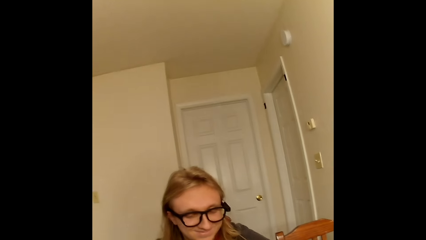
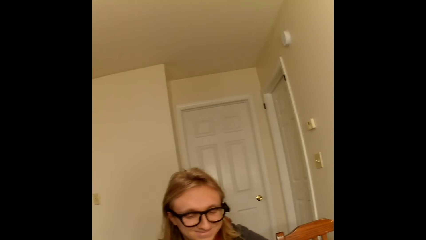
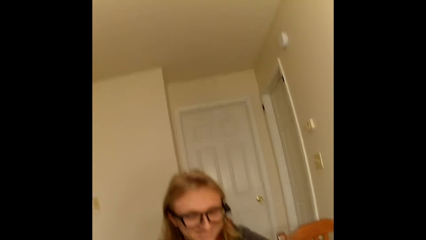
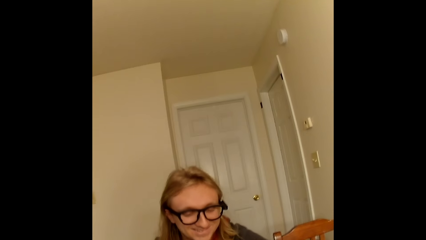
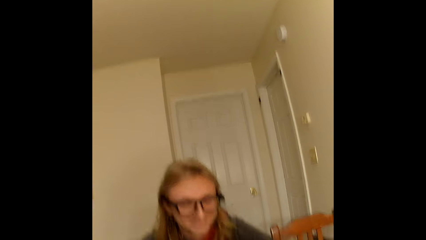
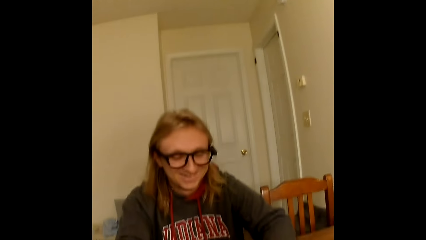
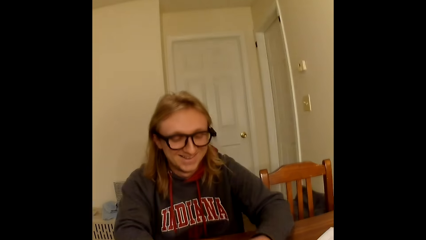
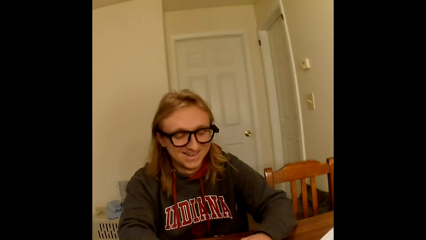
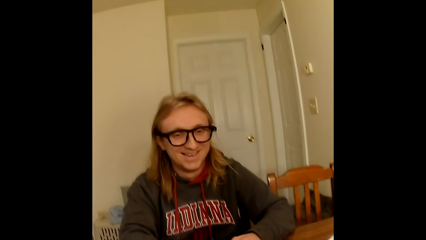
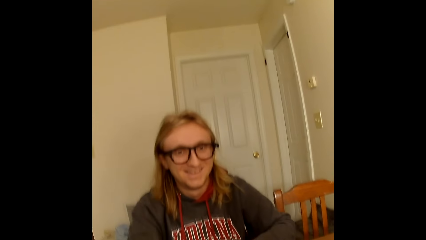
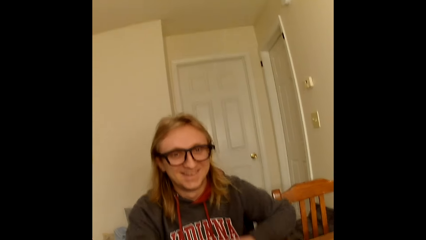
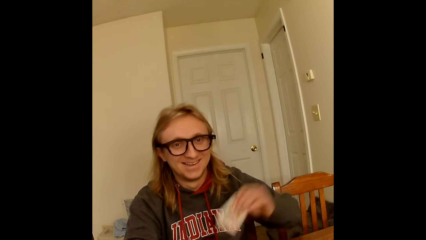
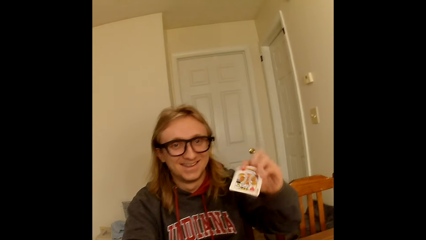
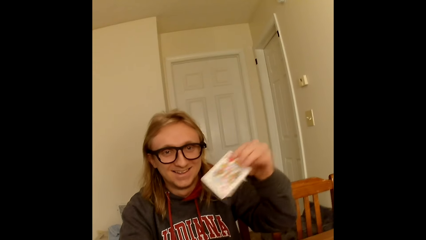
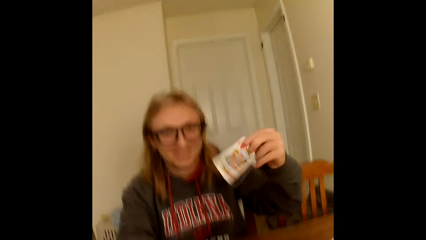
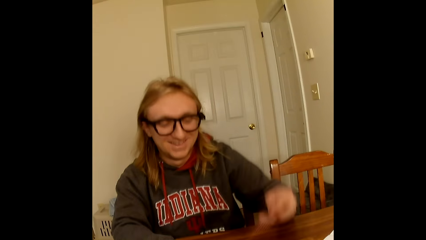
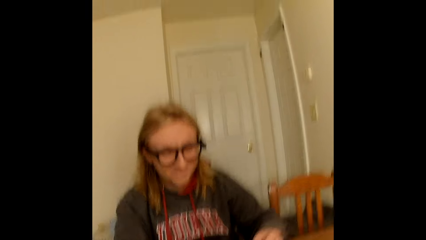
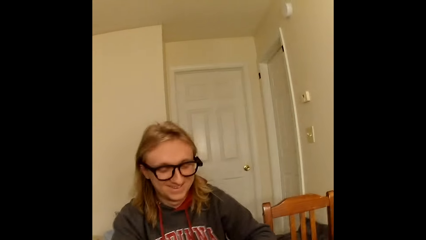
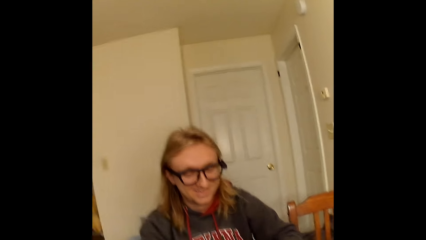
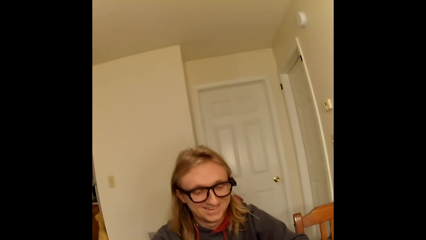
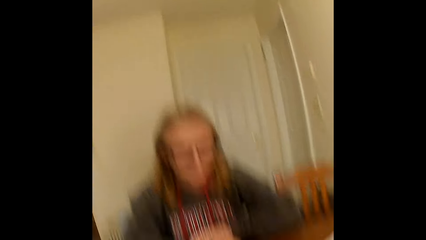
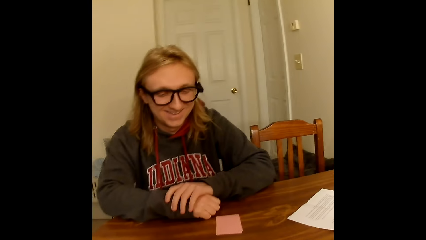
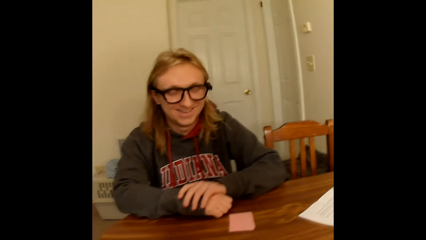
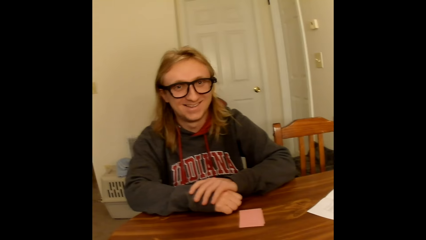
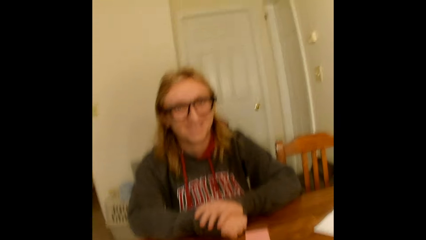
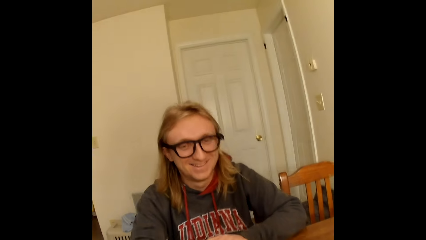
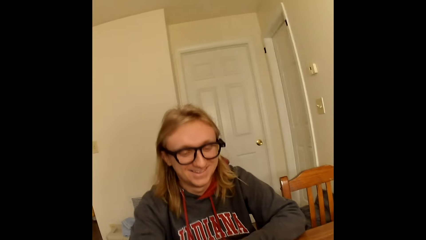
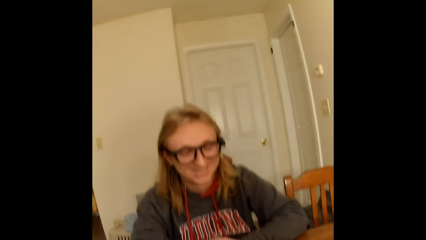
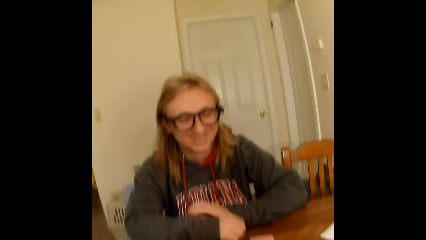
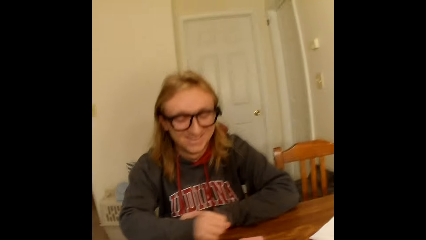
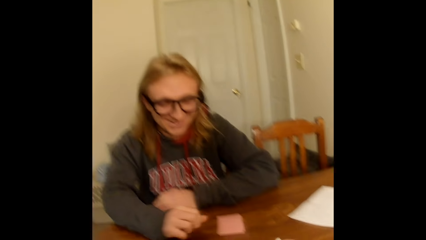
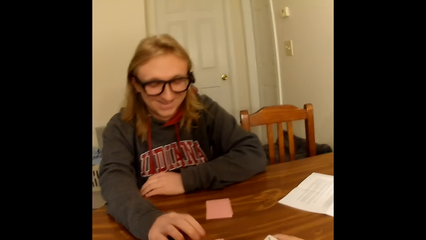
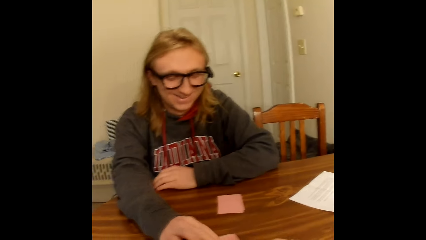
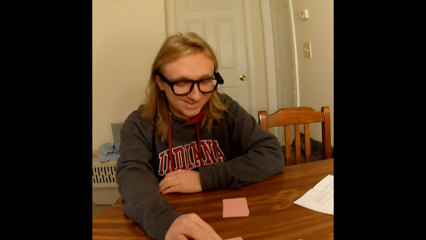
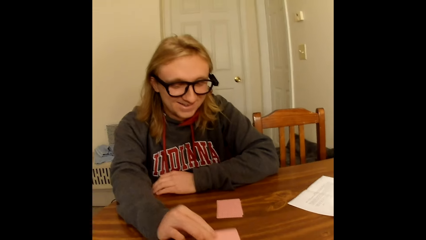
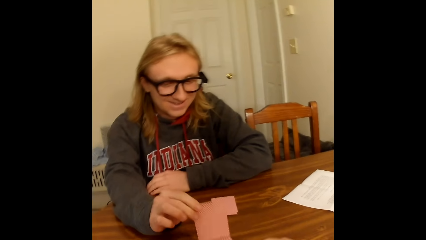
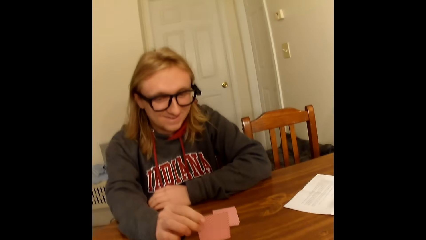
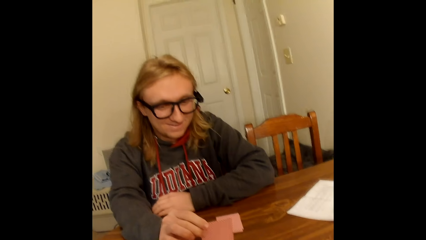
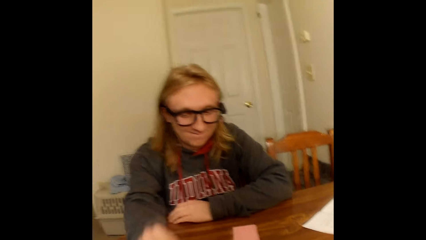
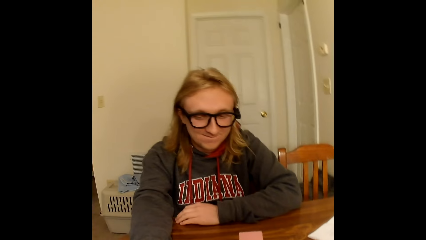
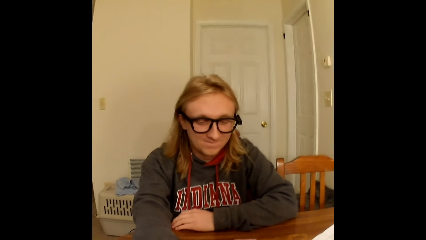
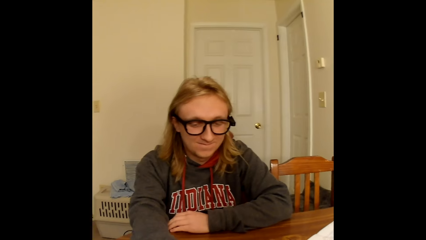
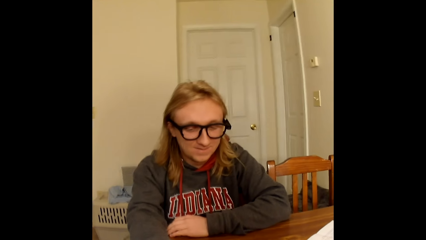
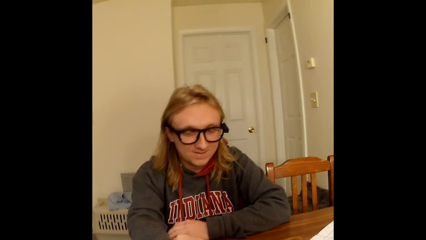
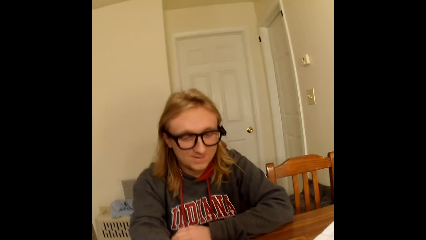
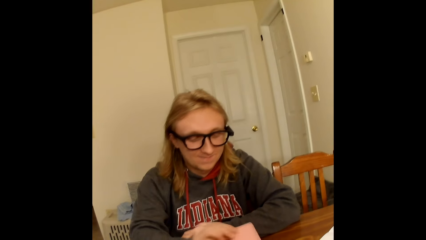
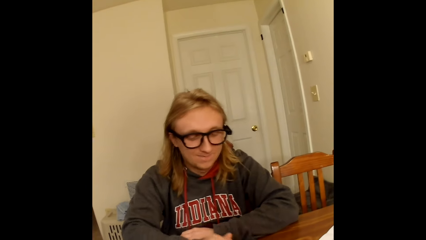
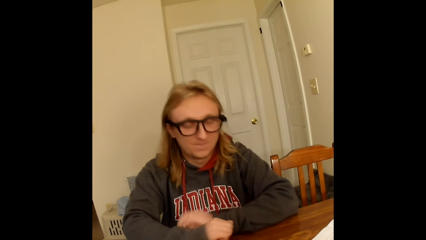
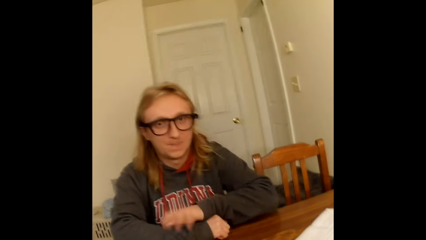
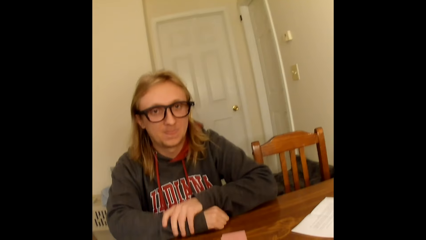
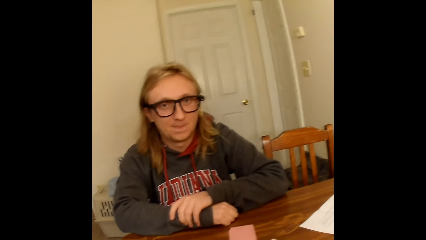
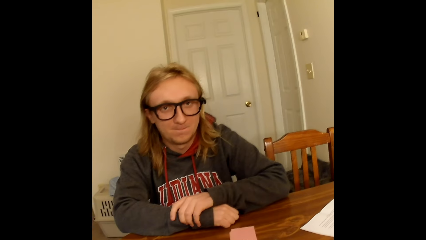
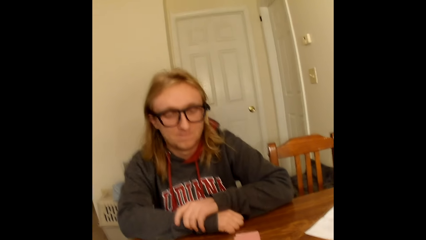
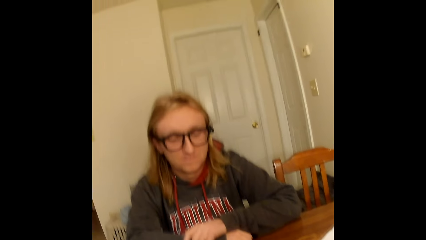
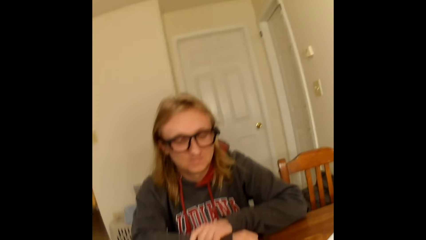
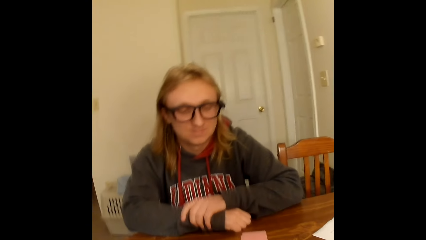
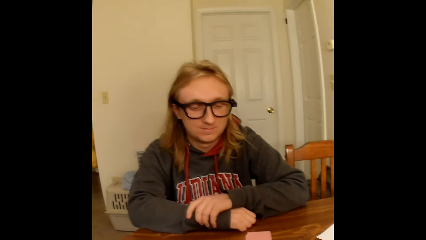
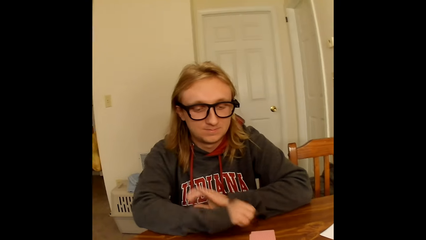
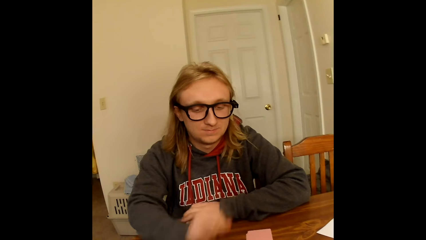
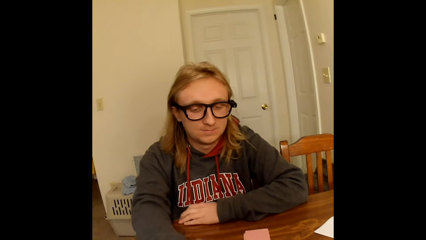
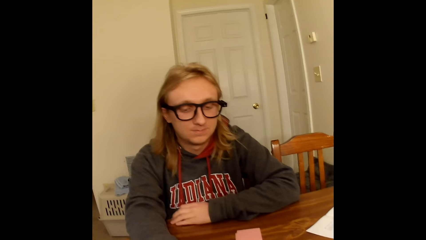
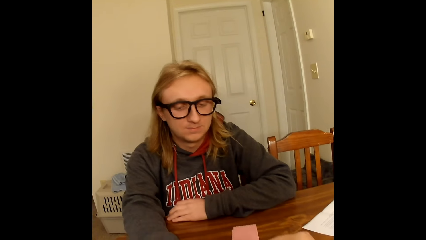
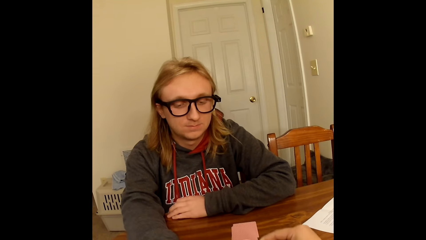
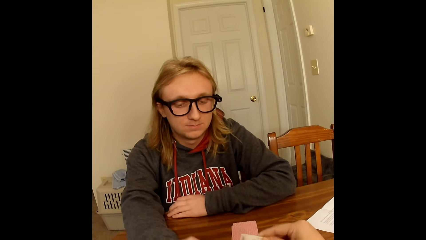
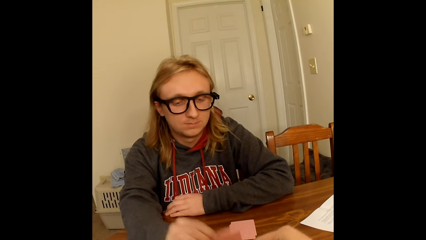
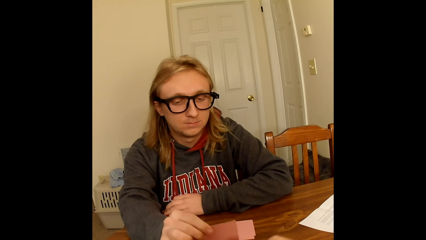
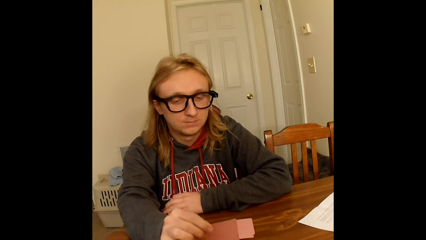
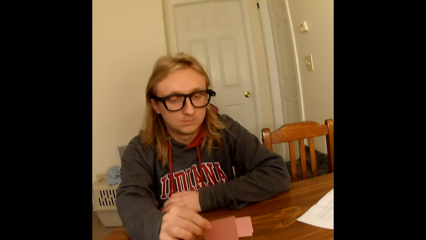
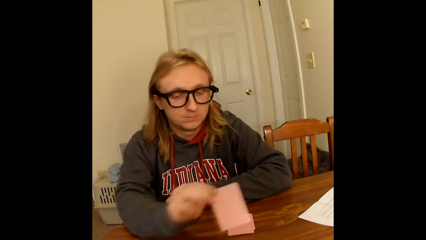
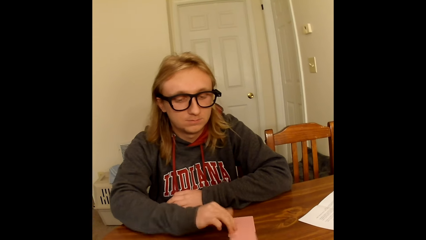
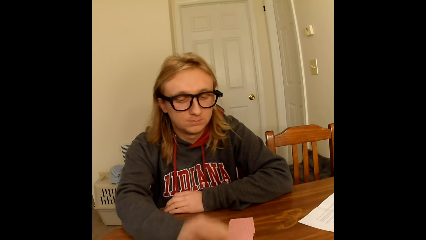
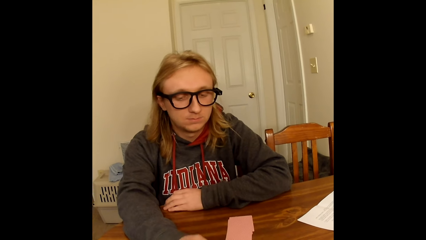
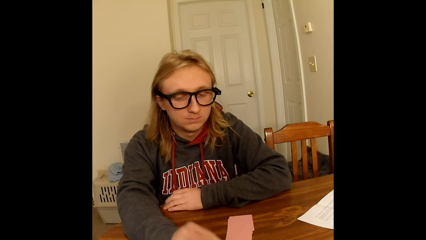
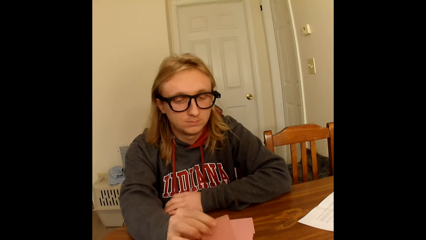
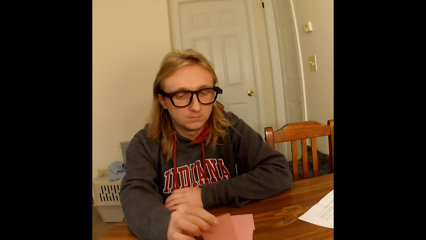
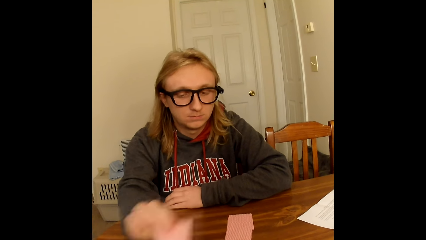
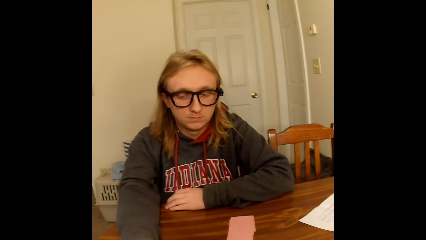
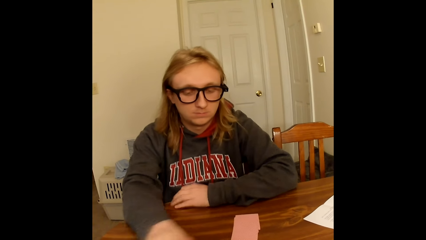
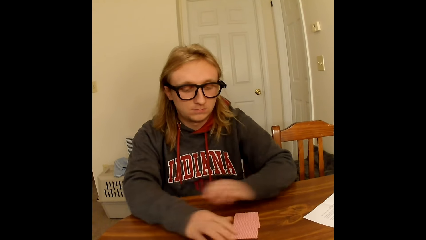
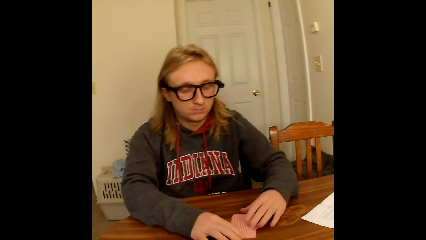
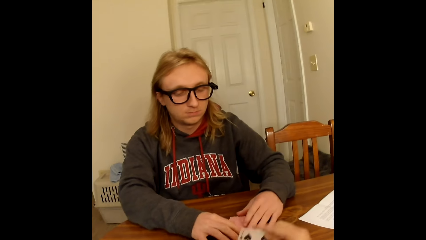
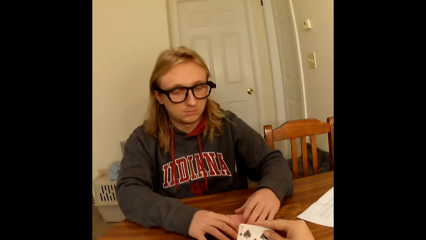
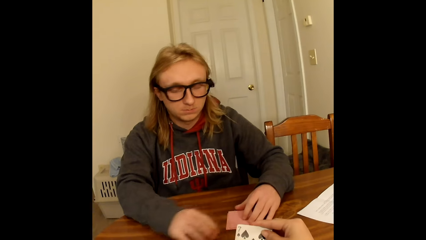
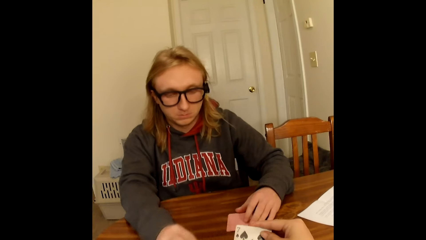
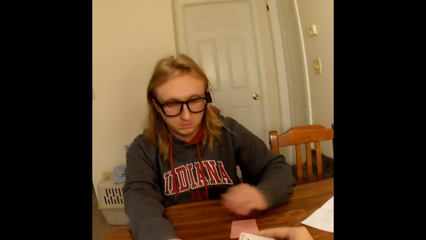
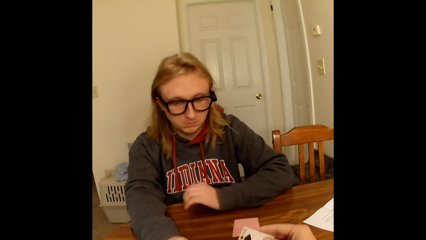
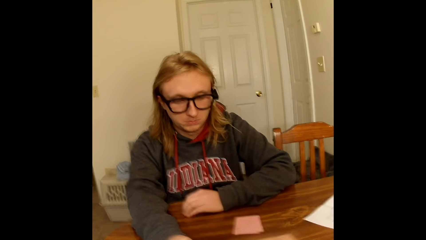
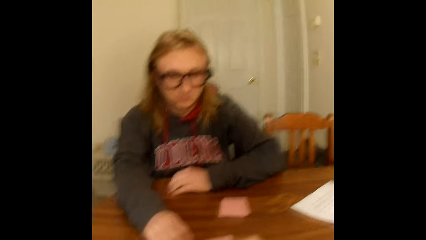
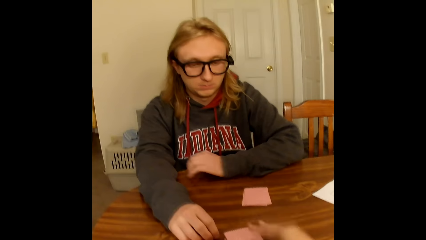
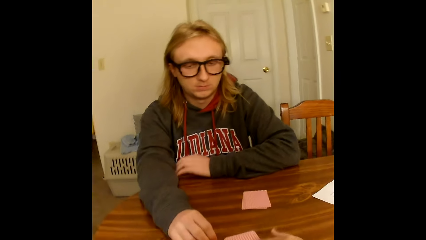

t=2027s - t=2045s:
A man takes a playing card from the table face up to the camera wearer with his left hand. The man holds the card. The man places the playing card in his left hand face down on the table. The man moves the hand to the cards. The man touches his right arm with his left hand and touches the table with his right hand. The man touches the table with his left hand. The man picks a playing card face up to him from the deck of face down playing cards on the table with his right hand. The camera wearer holds the cards. The man plays the cards. The man places the playing card in his right hand face down on the table close to the camera wearer. The man picks a playing card face up to him from the deck of face down playing cards on the table with his right hand. The man places the playing card in his right hand face down on the table close to him. The man touches the table with his right hand. The man touches his right arm with his left hand. The man holds the hands together. The man touches the table with his left hand. The man picks a playing card face up to him from the deck of face down playing cards on the table with his right hand. The man plays the cards. The camera wearer holds the card. The man places the playing card in his right hand face down on face down playing cards on the table close to him. The man picks a playing card face up to him from the deck of face down playing cards on the table with his right hand. The man places the playing card in his right hand face down on the table close to the camera wearer. The man touches the face down playing cards on the table close to him with both hands. The camera wearer picks a playing card face up to her from the deck of face down playing cards on the table with her right hand. The man picks a playing card face up to him from the deck of face down playing cards on the table with his right hand. The man covers the cards with the hand. The man touches the table with his left hand. The camera wearer passes the playing card in her right hand to her left hand.
